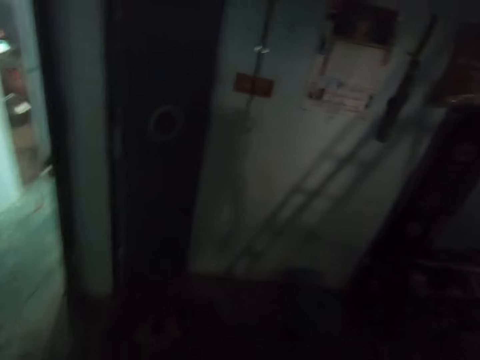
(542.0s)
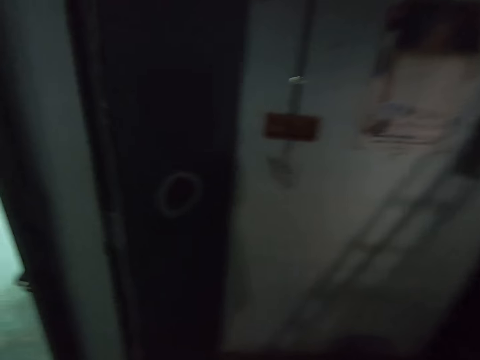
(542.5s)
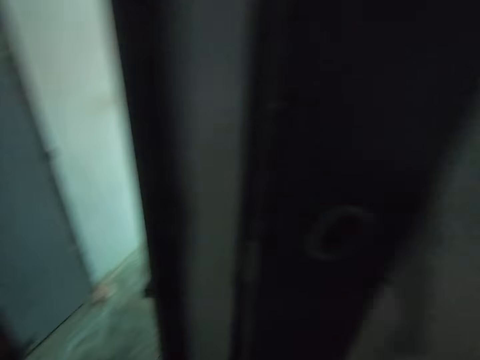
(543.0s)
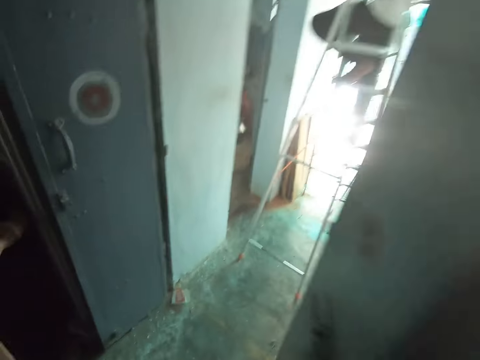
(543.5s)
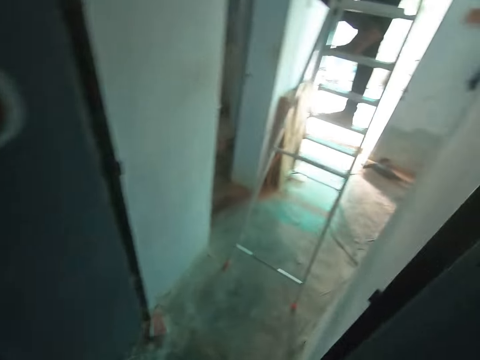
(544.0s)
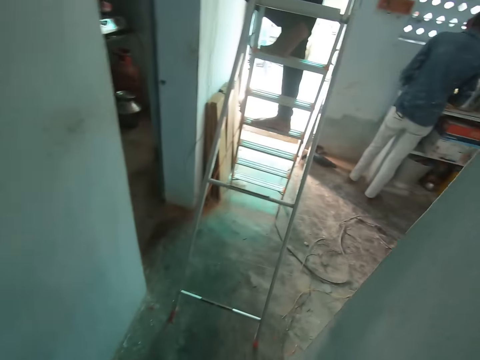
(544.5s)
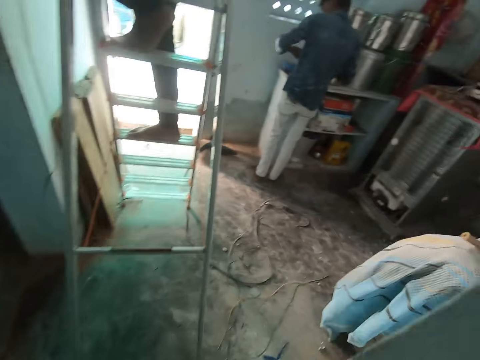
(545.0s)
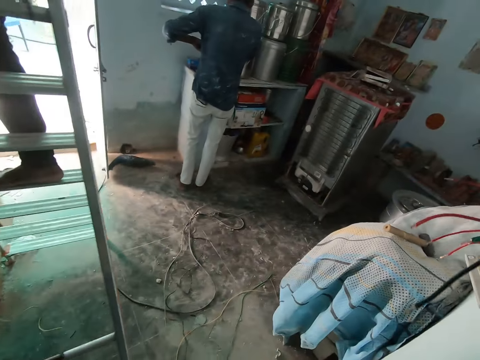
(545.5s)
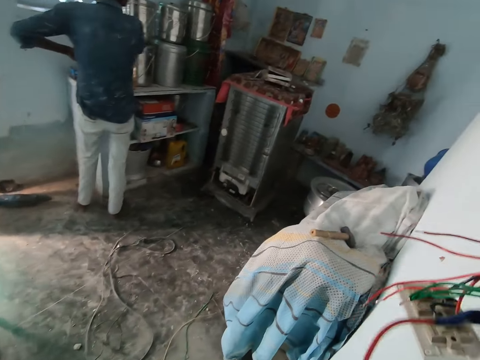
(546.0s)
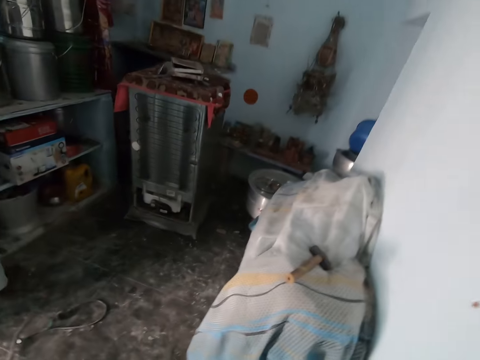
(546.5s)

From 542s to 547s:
The camera wearer walks around. They exit a room. They walk in a room.

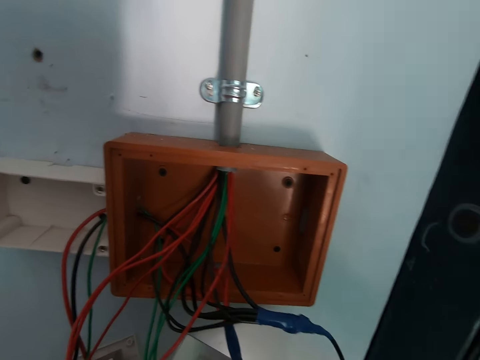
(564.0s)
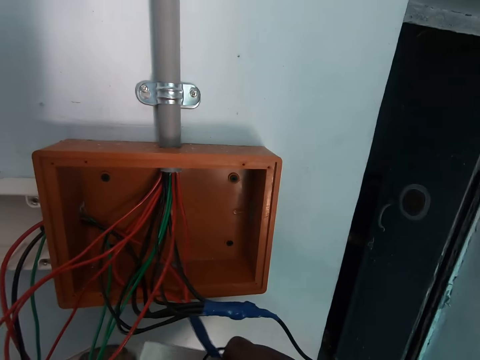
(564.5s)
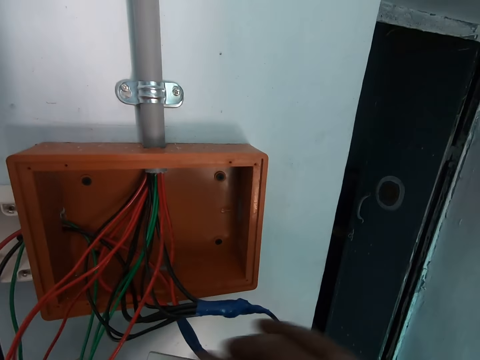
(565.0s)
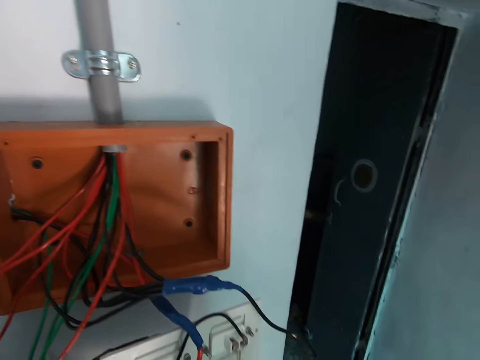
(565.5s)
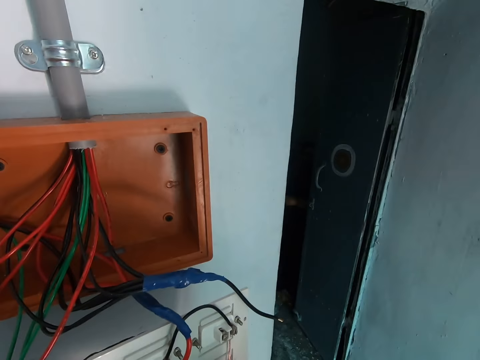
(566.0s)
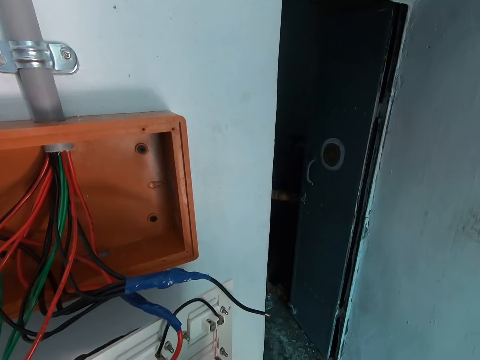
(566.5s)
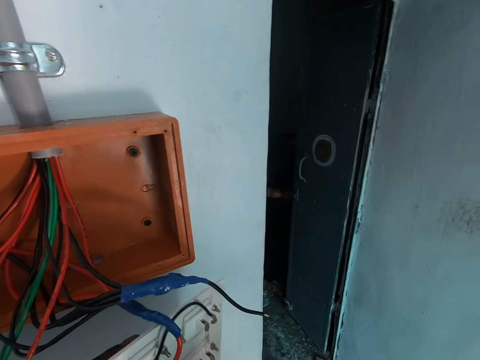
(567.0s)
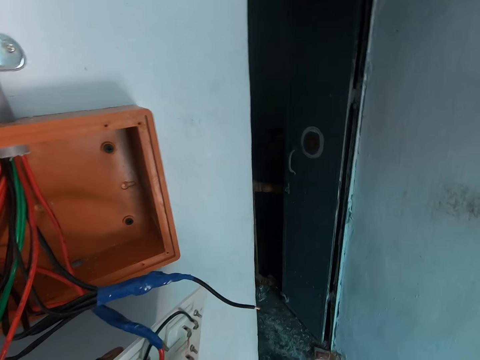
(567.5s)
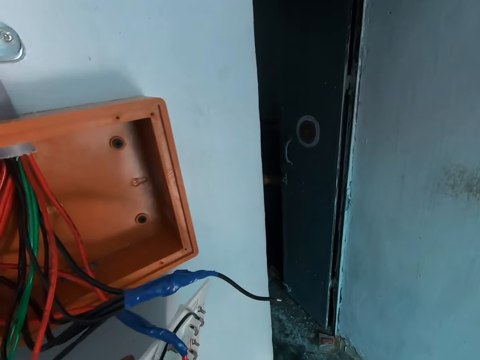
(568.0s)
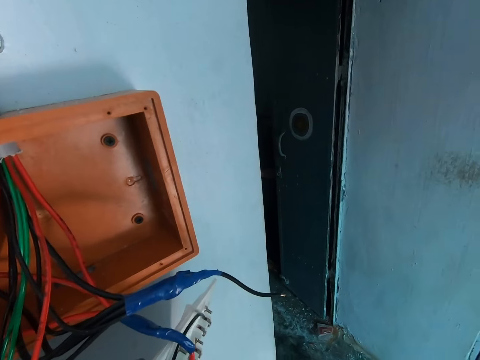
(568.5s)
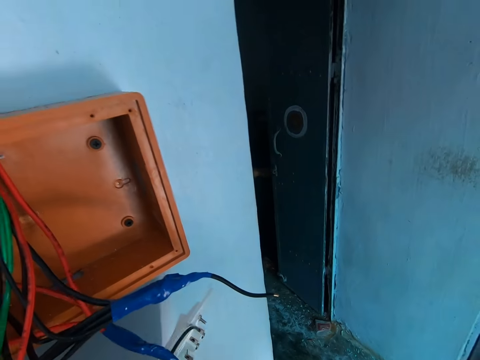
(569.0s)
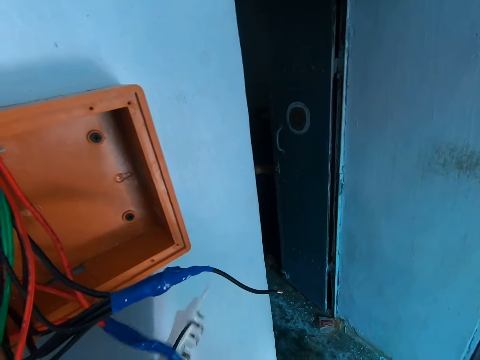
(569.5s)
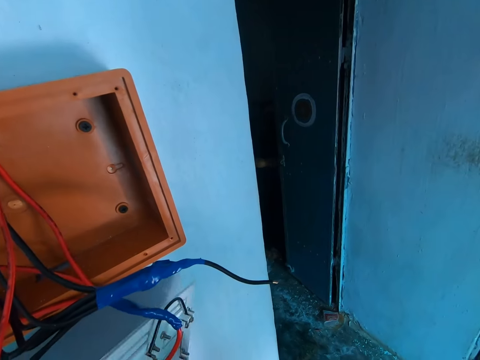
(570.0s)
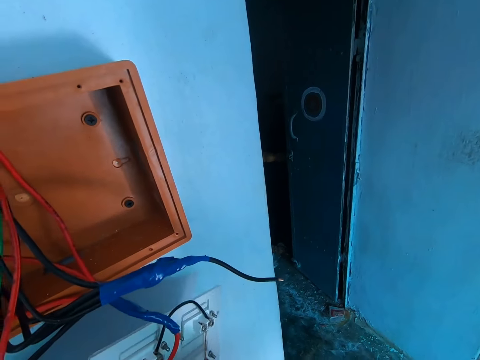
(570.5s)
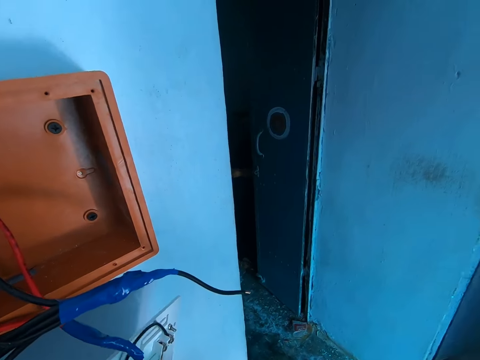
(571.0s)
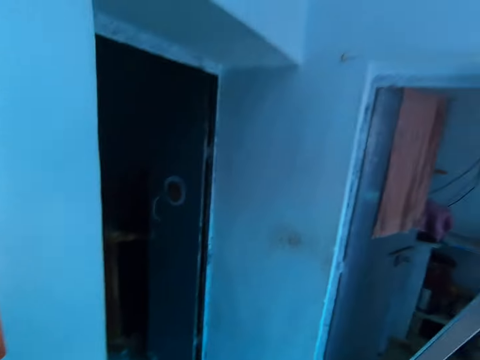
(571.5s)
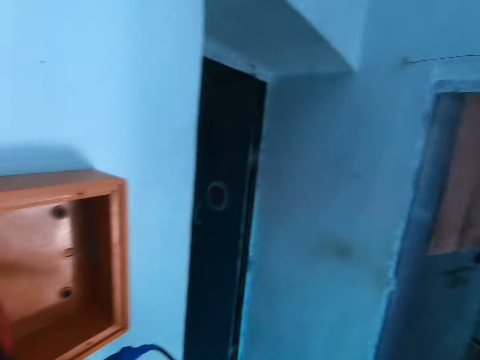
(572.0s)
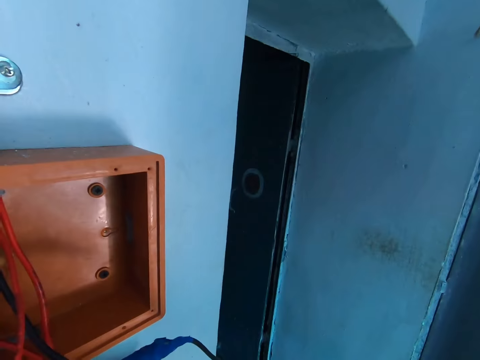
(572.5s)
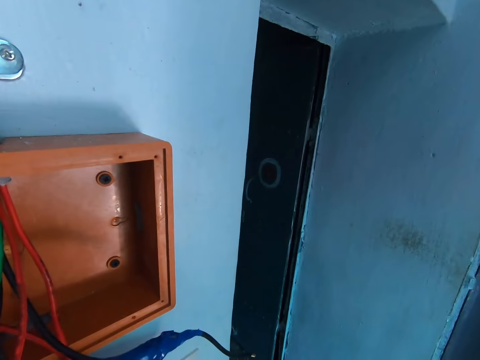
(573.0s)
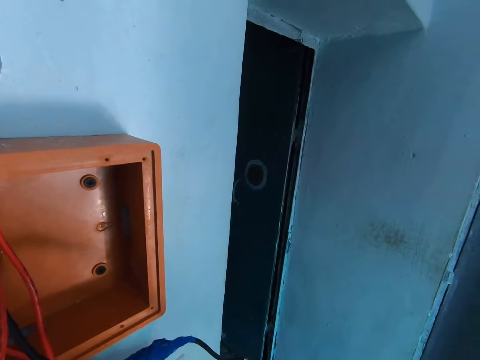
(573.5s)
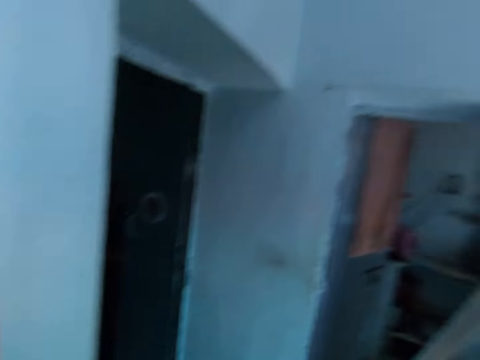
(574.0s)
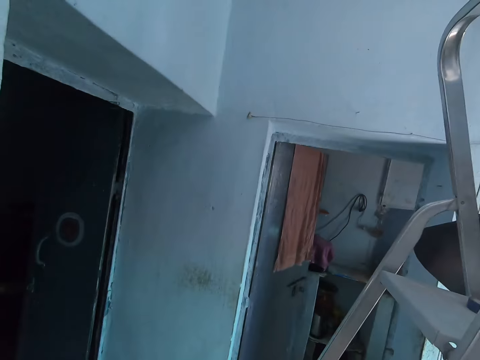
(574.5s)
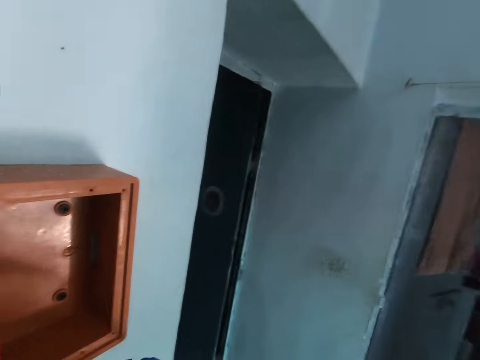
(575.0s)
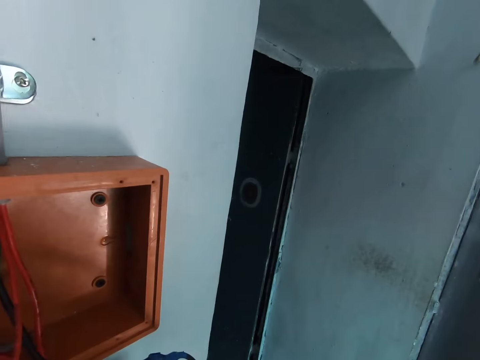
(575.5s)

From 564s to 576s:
The camera wearer holds a switch box with his right hand. He interacts with a man. He connects the cable to the switch box with both hands. He adjusts wires in a socket. He looks around a room. He adjusts the wires in the socket. He looks around the room.

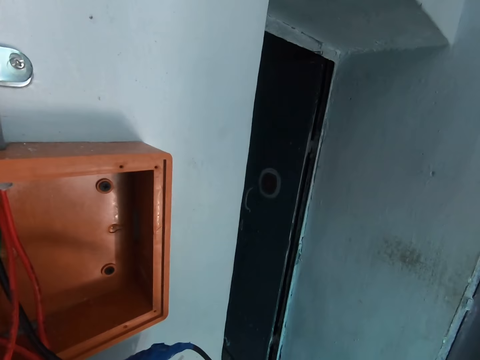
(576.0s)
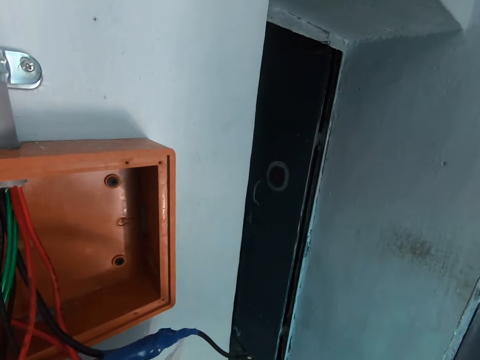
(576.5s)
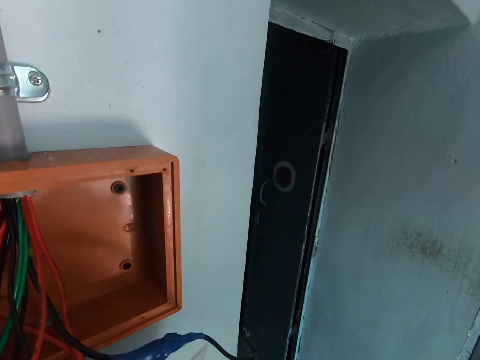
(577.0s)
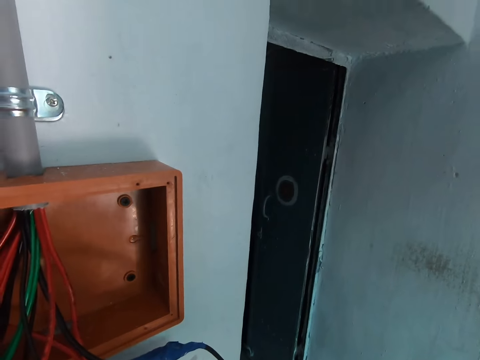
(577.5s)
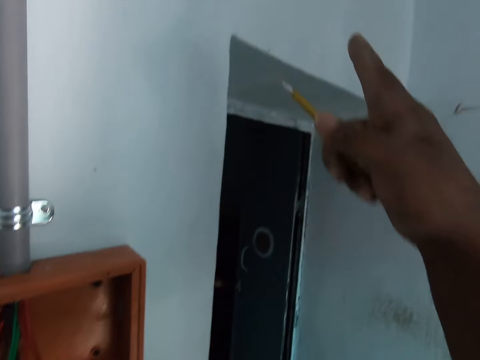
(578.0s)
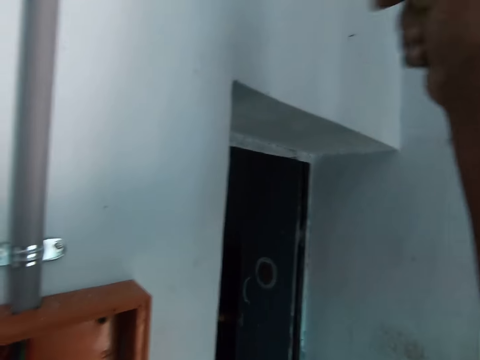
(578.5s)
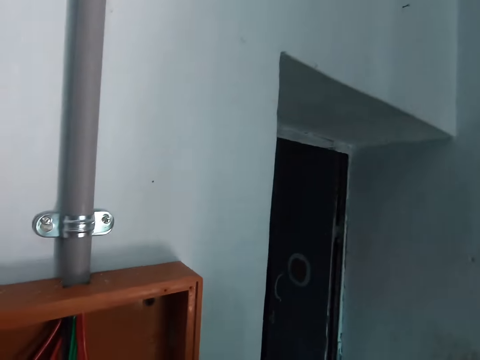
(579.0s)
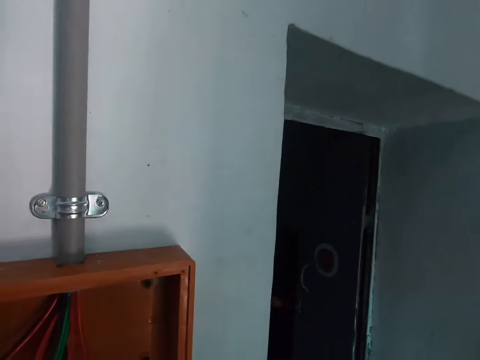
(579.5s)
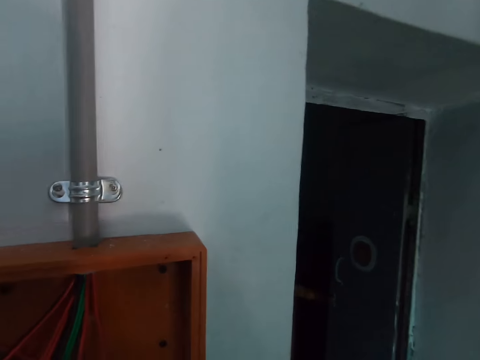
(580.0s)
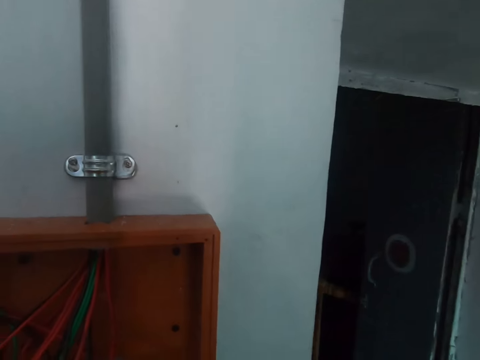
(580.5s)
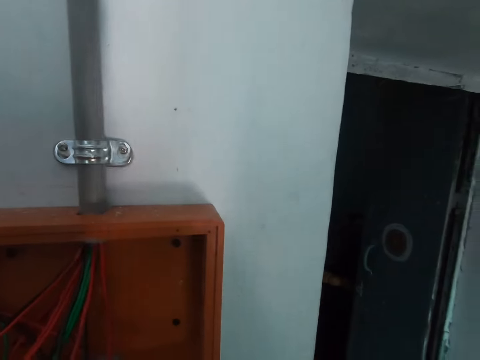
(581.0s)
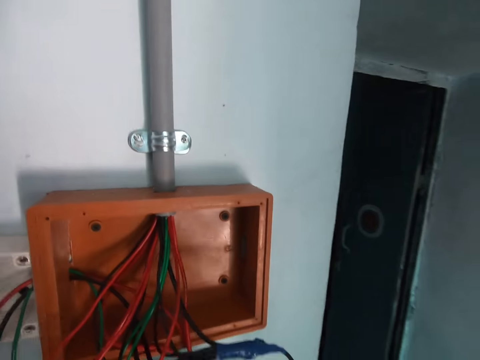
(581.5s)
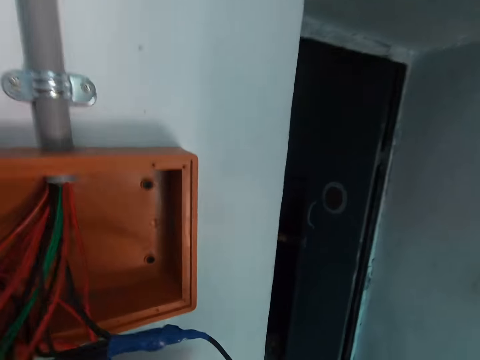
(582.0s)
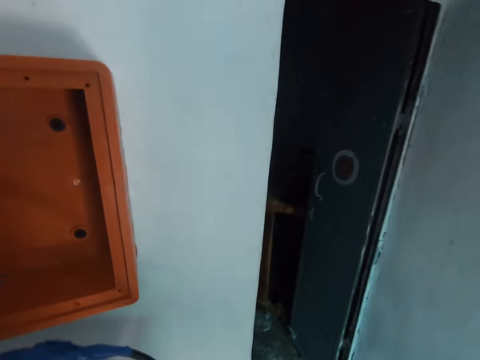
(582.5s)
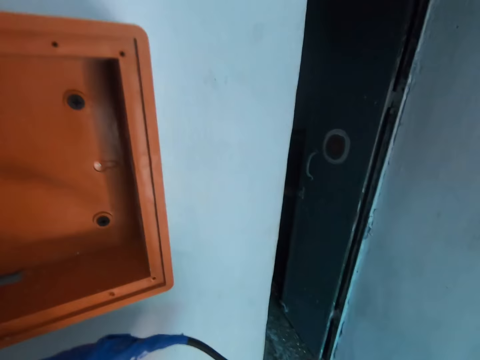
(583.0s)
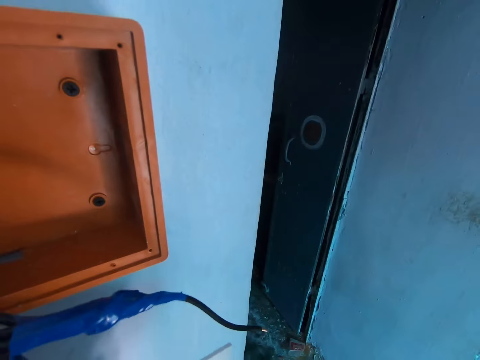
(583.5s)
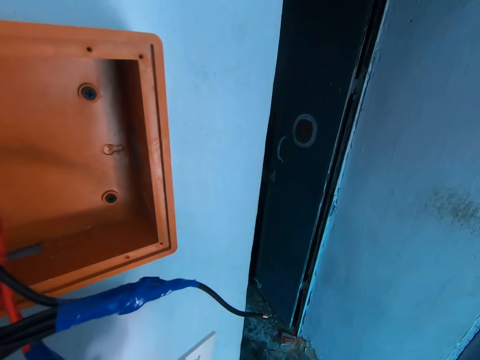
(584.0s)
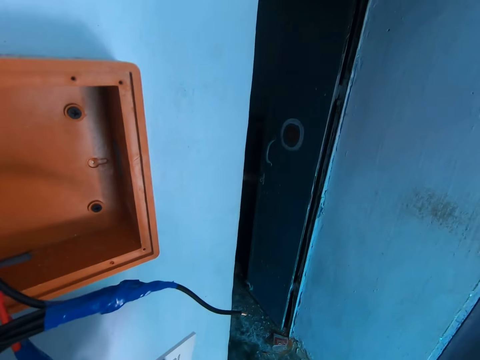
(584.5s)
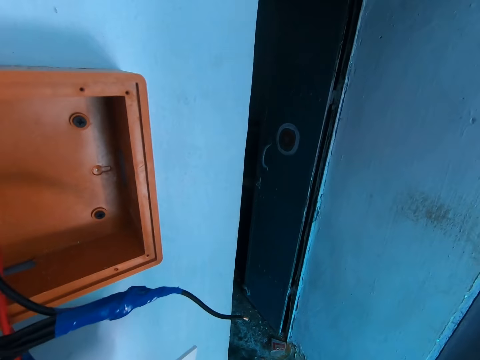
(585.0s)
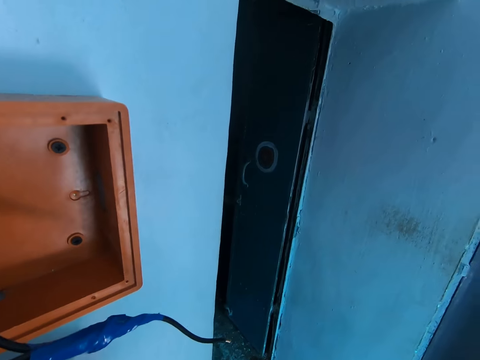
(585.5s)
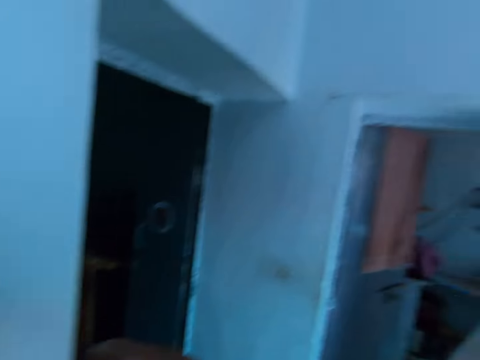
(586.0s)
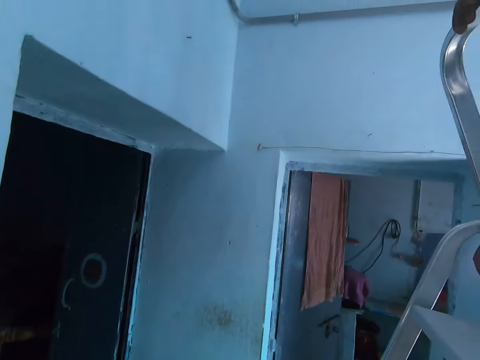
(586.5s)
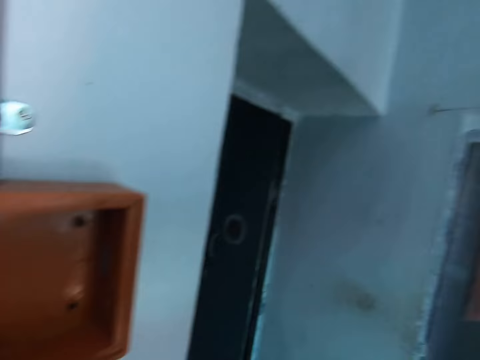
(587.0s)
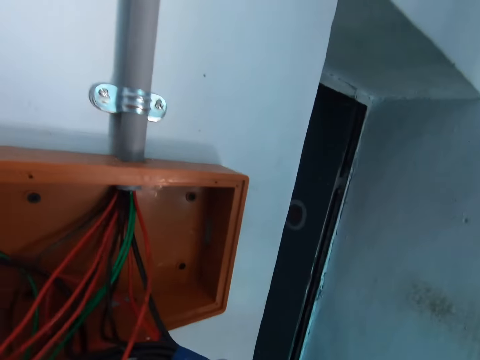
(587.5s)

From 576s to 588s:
The camera wearer adjusts wires in a socket. He interacts with a man. He holds a screwdriver with his right hand. He looks around a room. He interacts with the man. He adjusts the wires in the socket. He looks around the room.
